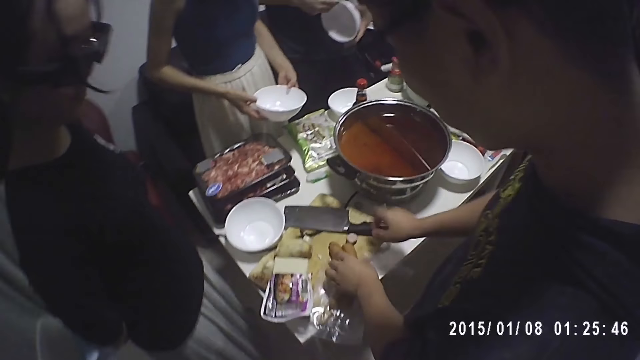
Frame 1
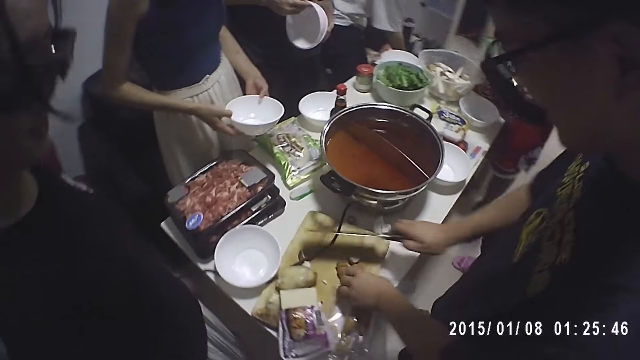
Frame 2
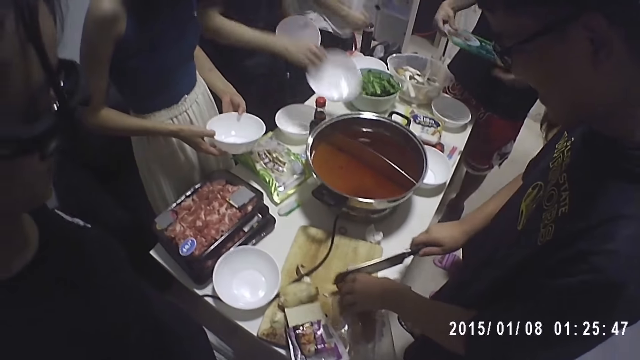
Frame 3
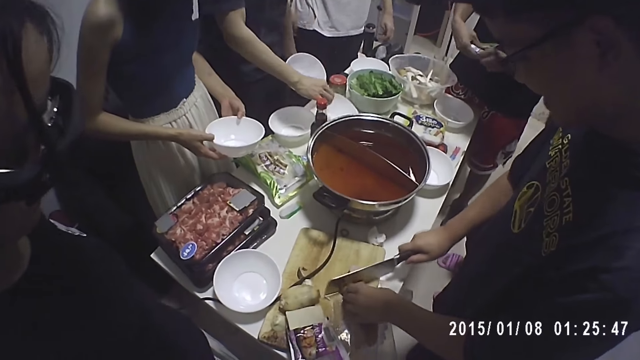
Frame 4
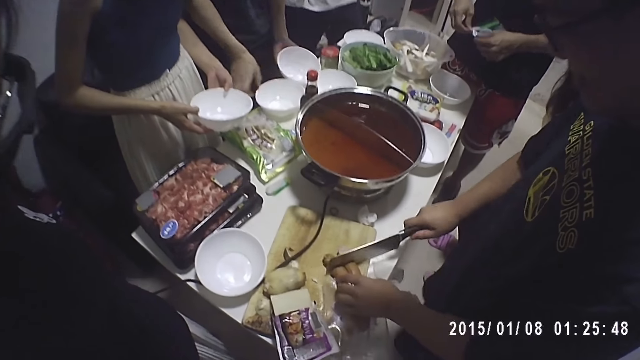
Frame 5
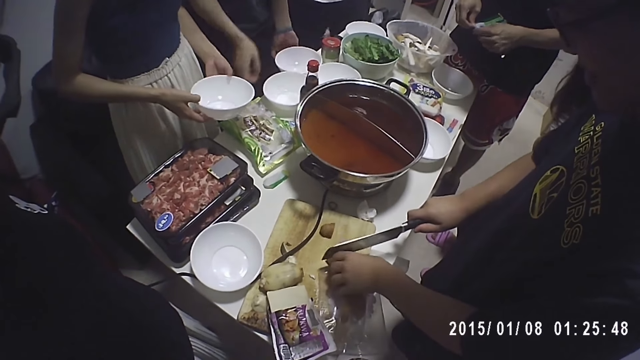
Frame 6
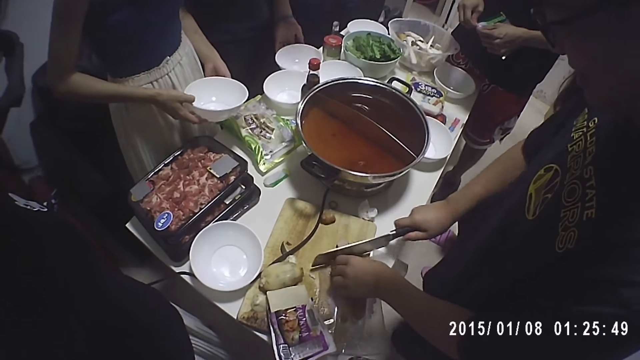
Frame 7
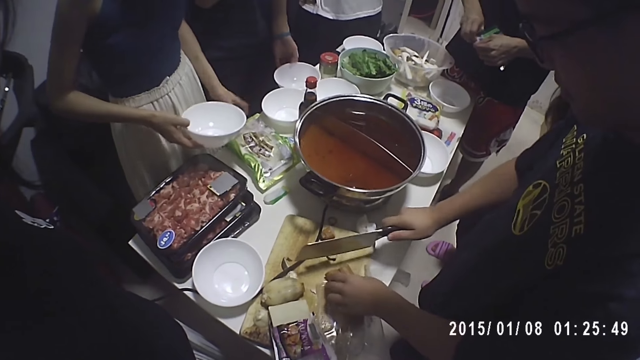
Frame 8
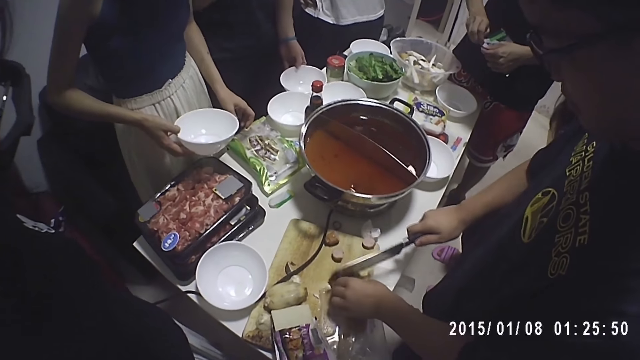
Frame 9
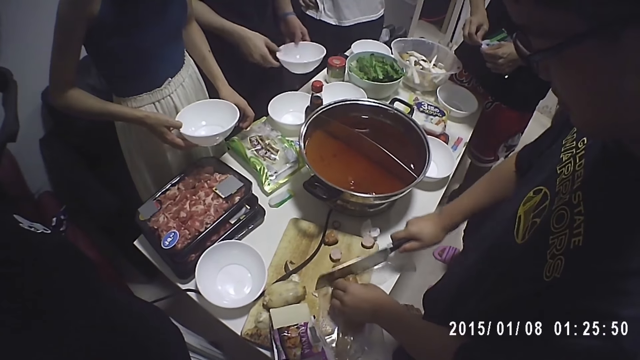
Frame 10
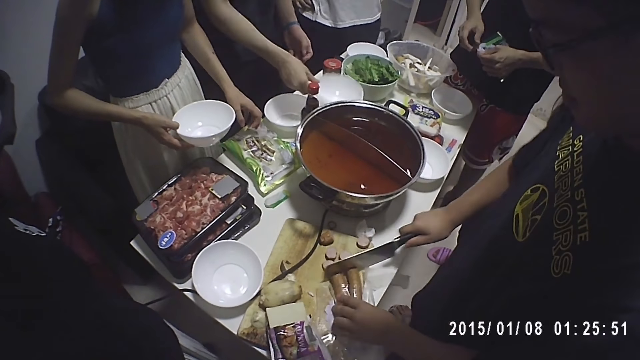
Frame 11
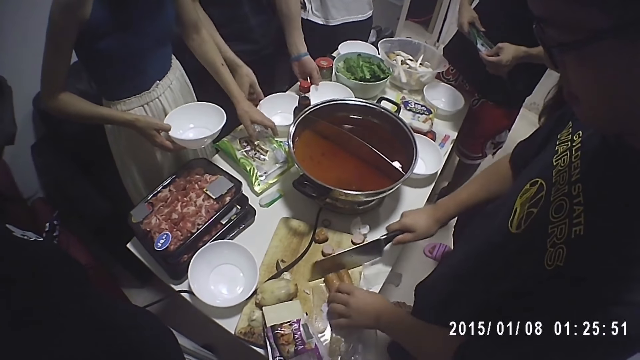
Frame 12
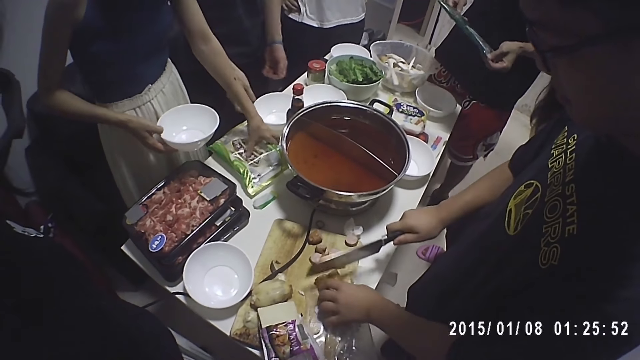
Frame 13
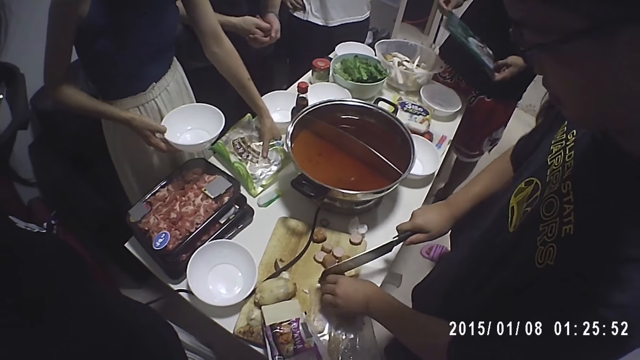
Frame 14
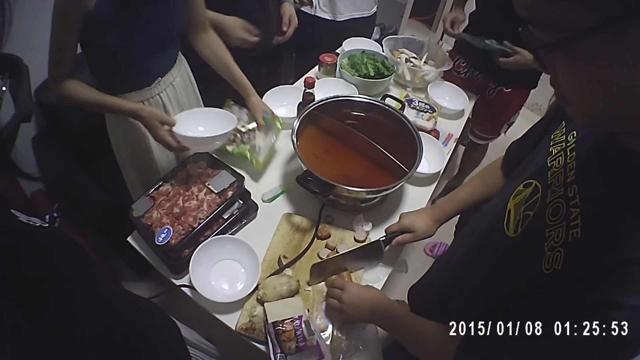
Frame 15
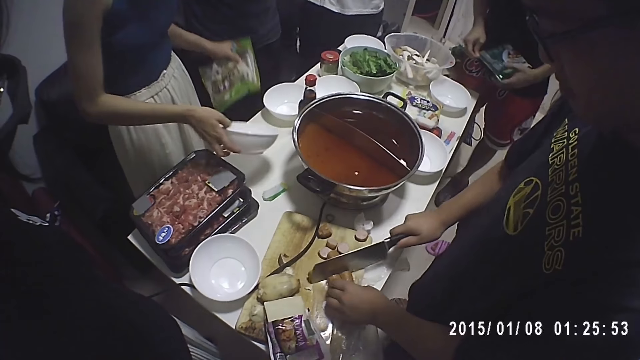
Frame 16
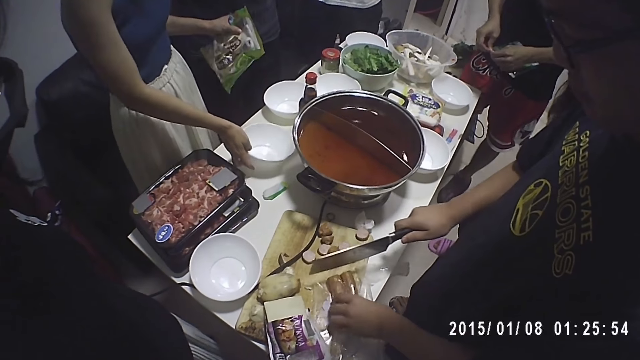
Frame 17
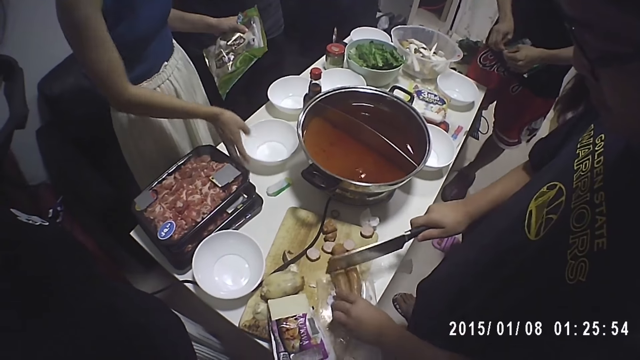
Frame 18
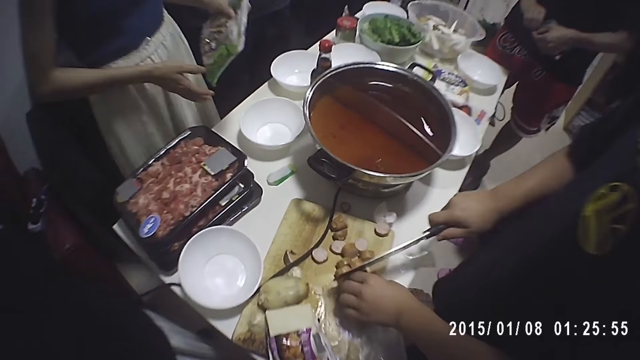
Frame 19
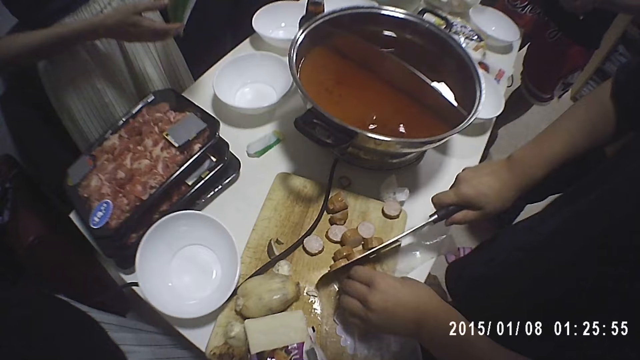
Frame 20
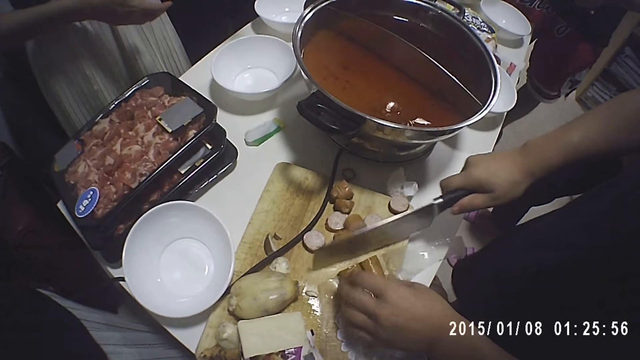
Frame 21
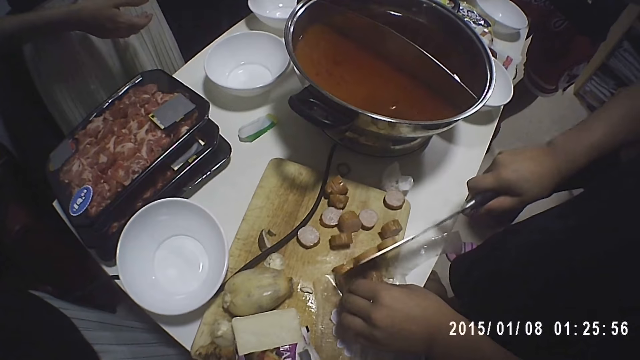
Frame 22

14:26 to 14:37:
A man picks up the knife on the chopping board with his right hand. Another man takes out a plate from the pile of plates in his left hand with his right hand. The first man chops the sausage on the chopping board with the knife in his right hand. The second man drops the plate in his right hand on the table and drops the plate in his left hand on the table. A third man opens the pack of pressed veggie with both hands. The second man picks up the plate on the table with his left hand, moves the plate in his left hand to his right hand, and drops the plate in his right hand in the plate on the table. A woman picks up the pack of shrimps on the table with her left hand. She drops the plate in her right hand on the table.

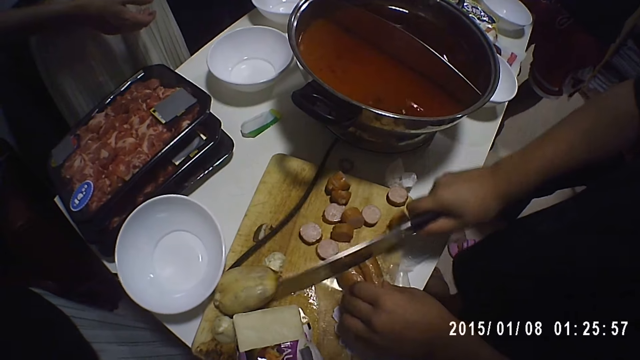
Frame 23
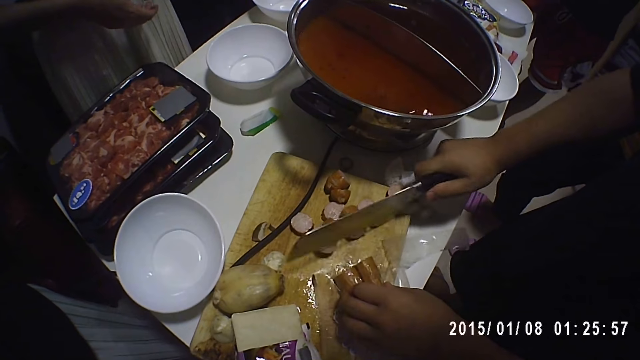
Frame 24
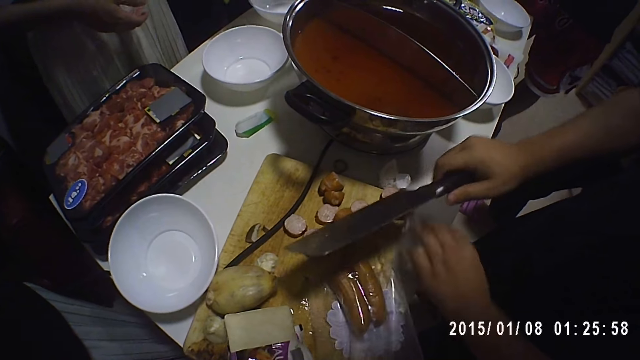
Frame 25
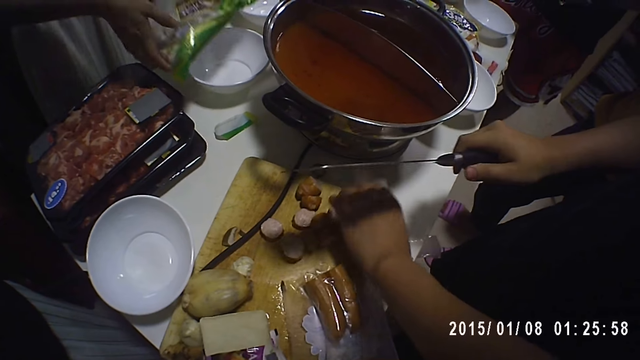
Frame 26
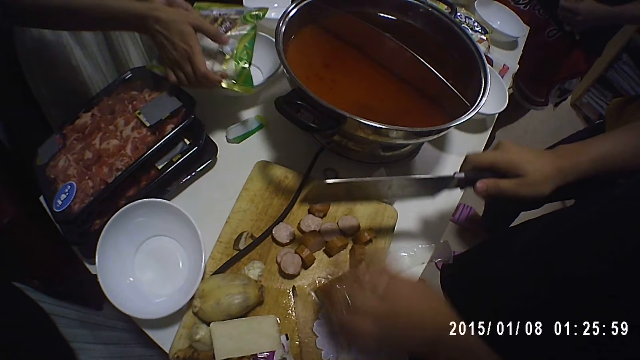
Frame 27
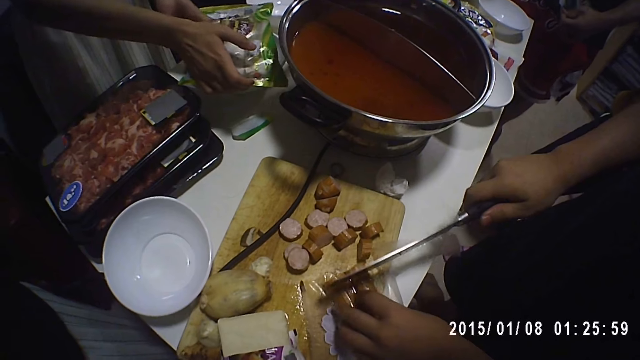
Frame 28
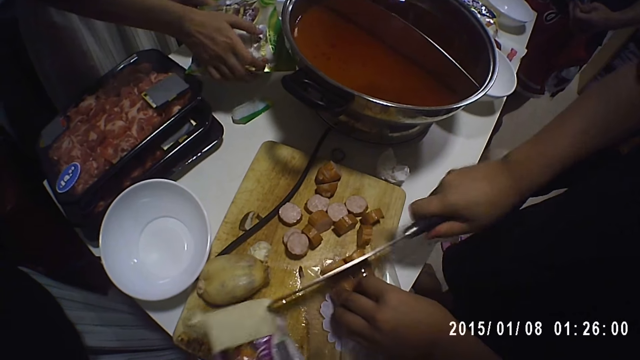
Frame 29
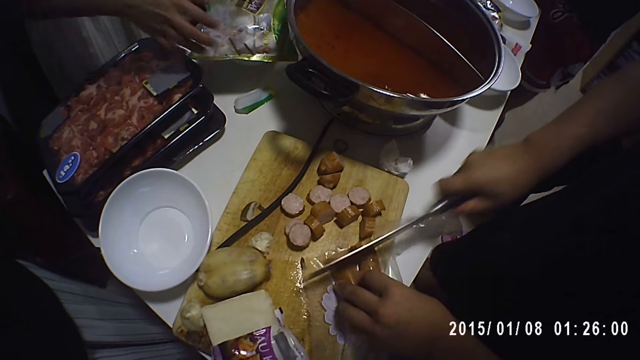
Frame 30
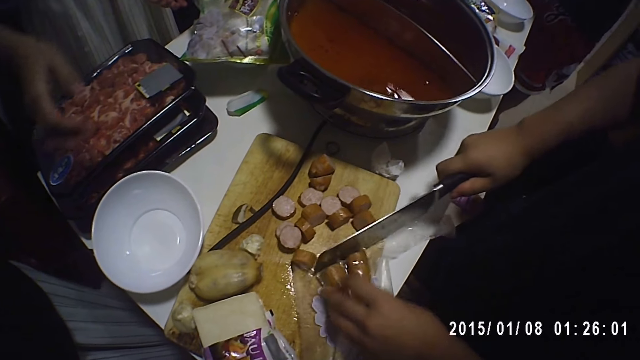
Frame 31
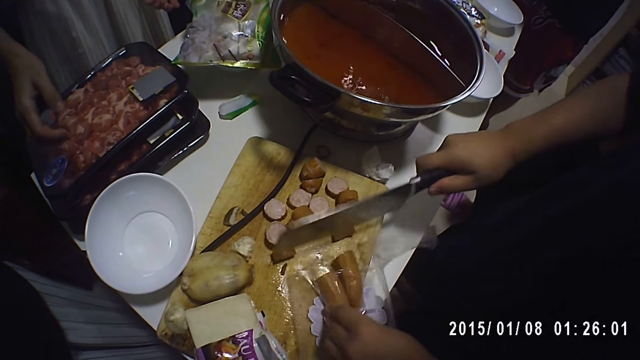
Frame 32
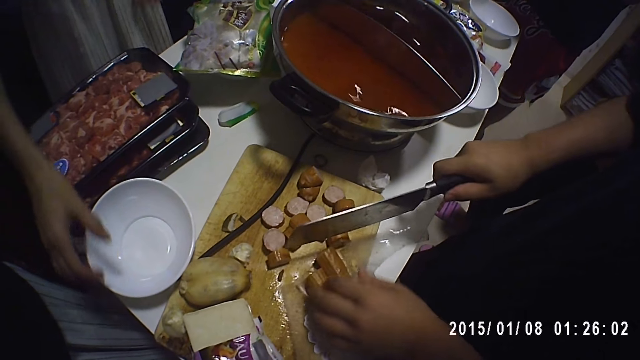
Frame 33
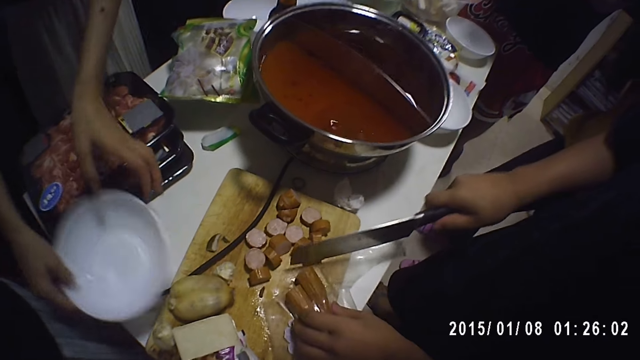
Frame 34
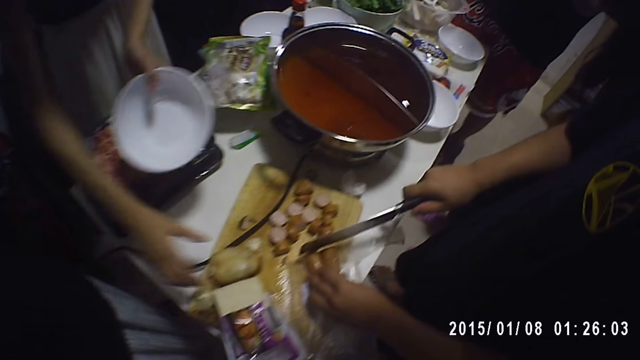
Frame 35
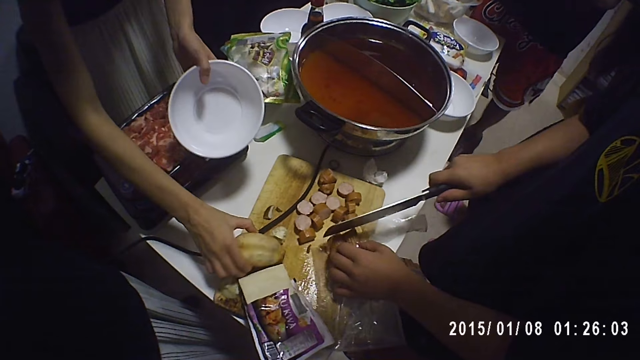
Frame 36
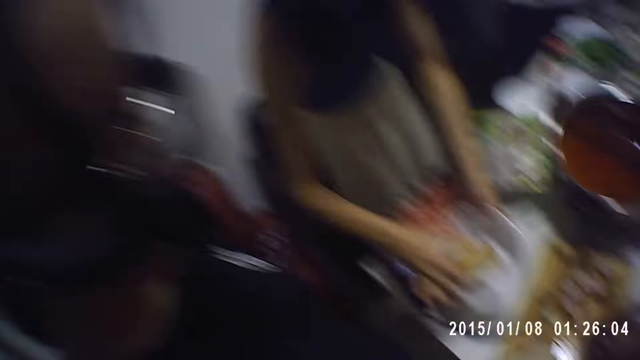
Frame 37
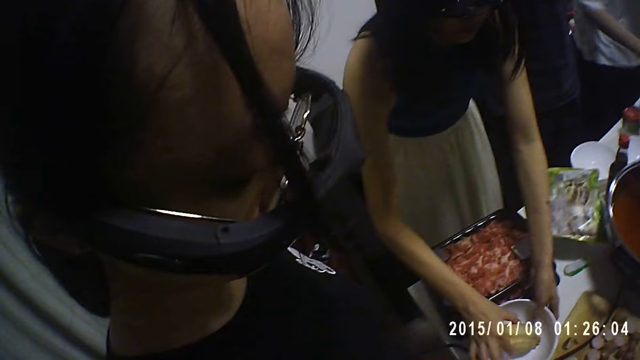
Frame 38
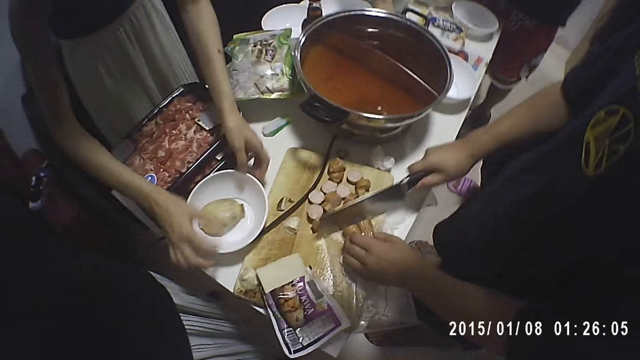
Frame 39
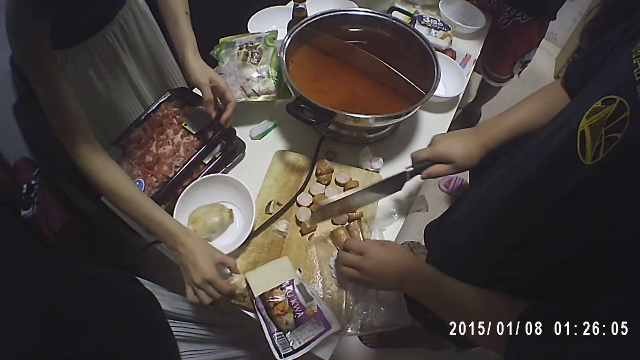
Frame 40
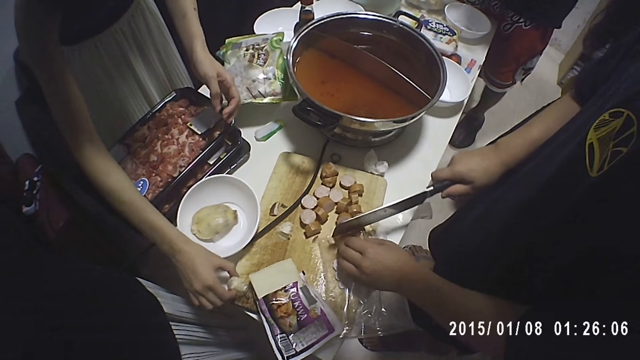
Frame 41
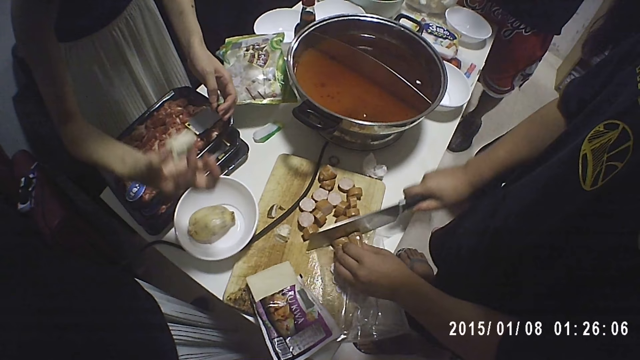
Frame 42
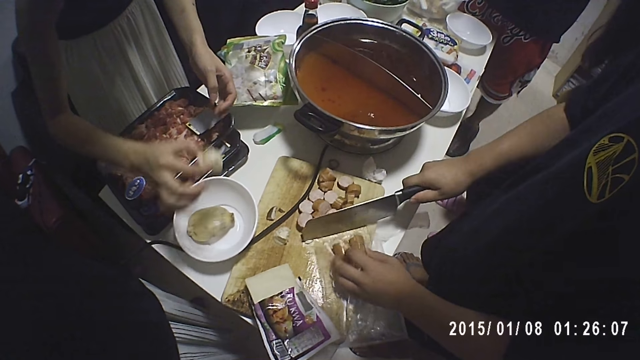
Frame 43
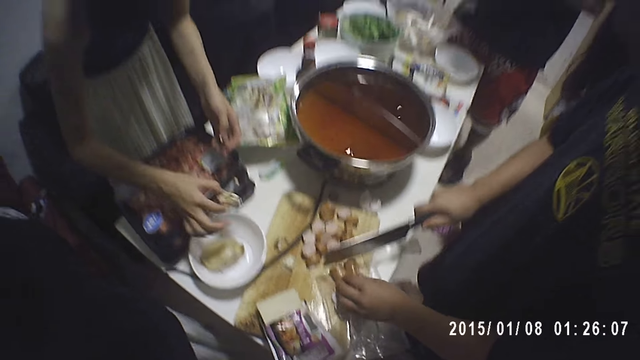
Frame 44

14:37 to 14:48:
A woman drops the pack of the shrimps on the plate with both hands. She picks up the plate on the table with her right hand. She picks up the potato on the chopping board with her right hand. She puts the potato in her right hand in the plate in her left hand. She drops the plate of potato on the table with her left hand. She picks up the potato on the chopping board with her right hand.
